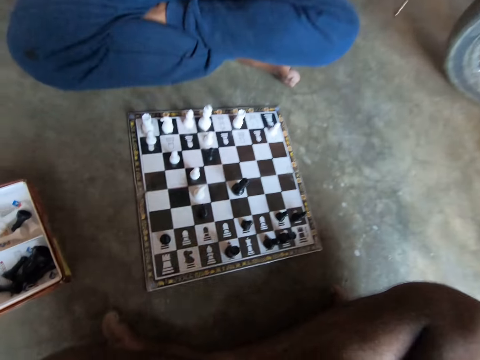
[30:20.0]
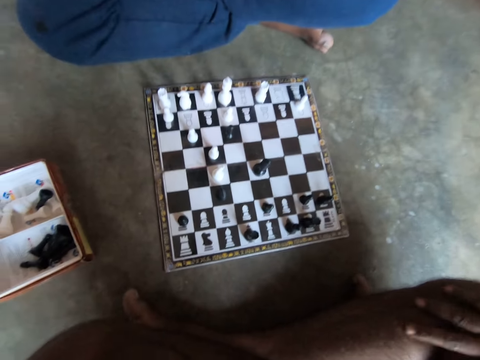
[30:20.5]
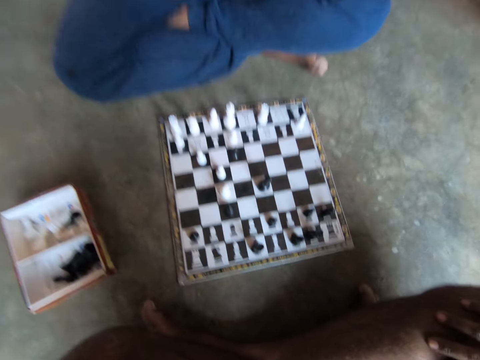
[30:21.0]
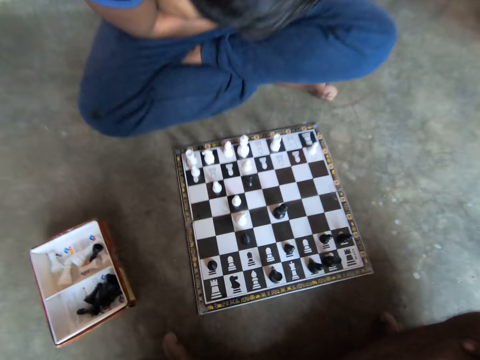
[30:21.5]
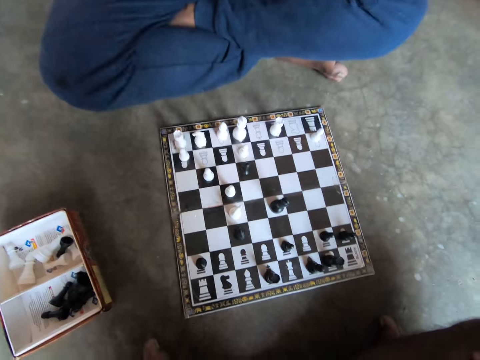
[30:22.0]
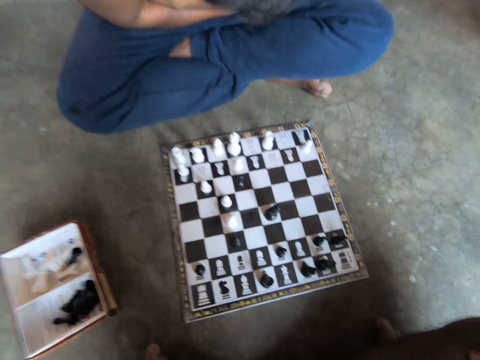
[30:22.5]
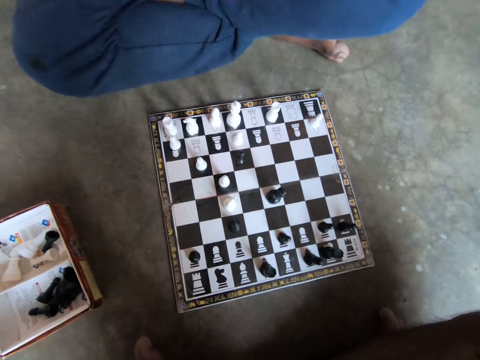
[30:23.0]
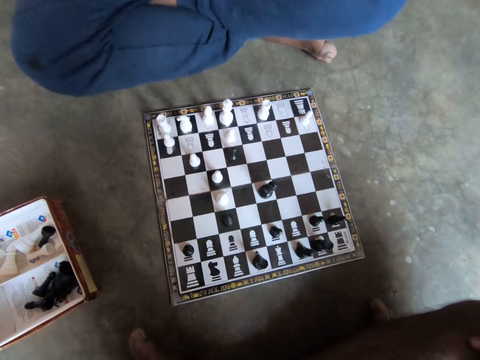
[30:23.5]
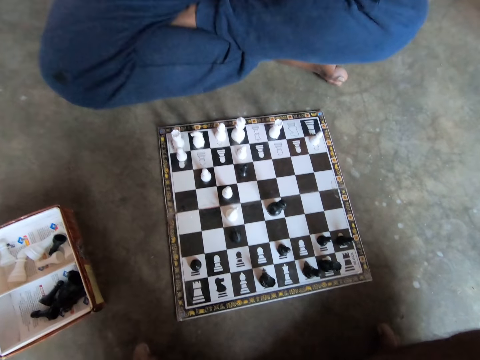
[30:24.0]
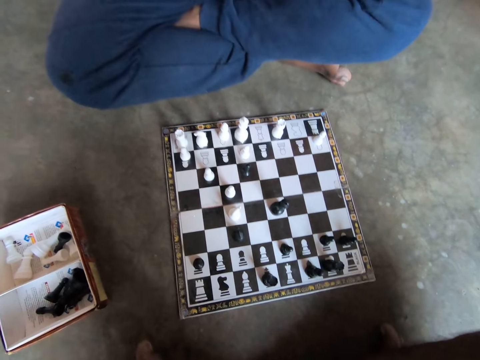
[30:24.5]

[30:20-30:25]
A man stares at the chessboard.

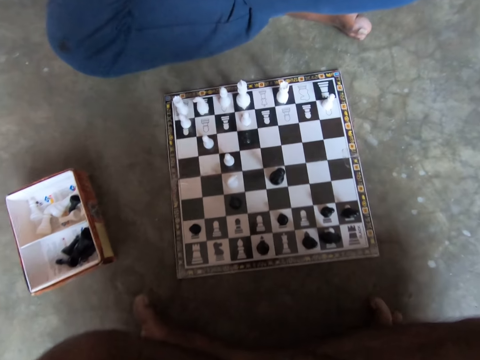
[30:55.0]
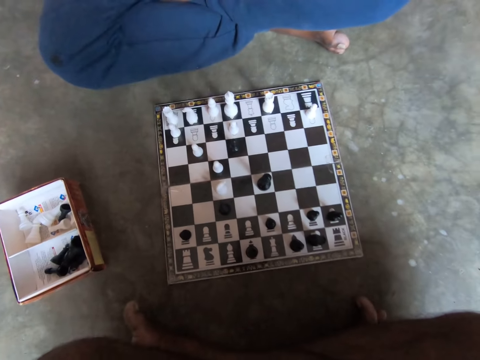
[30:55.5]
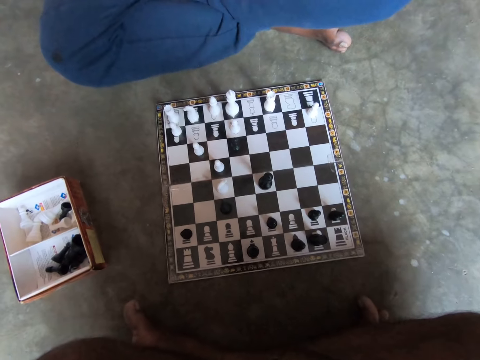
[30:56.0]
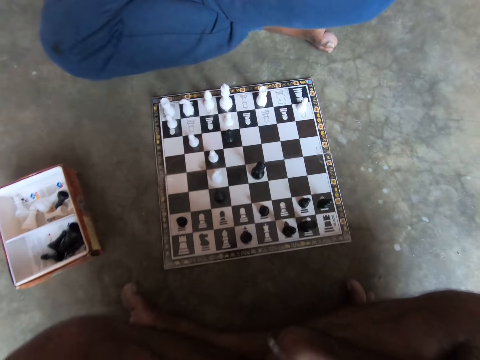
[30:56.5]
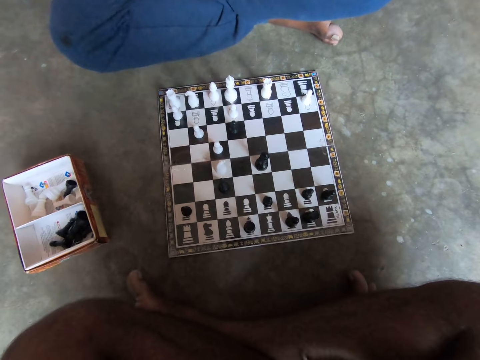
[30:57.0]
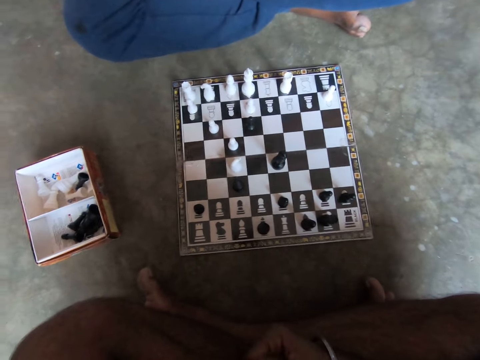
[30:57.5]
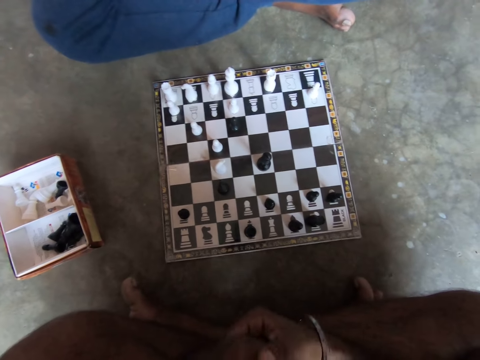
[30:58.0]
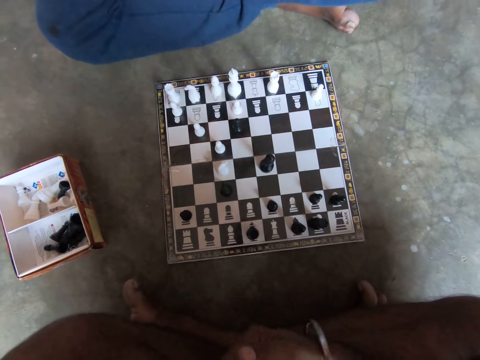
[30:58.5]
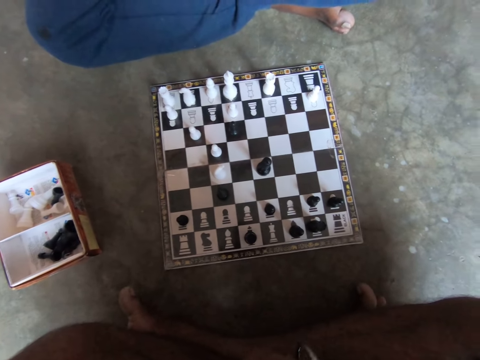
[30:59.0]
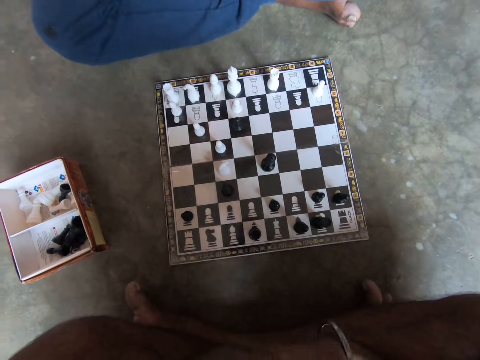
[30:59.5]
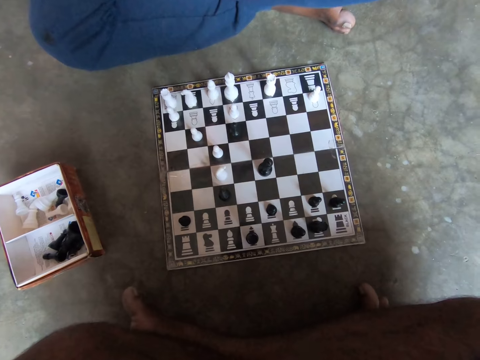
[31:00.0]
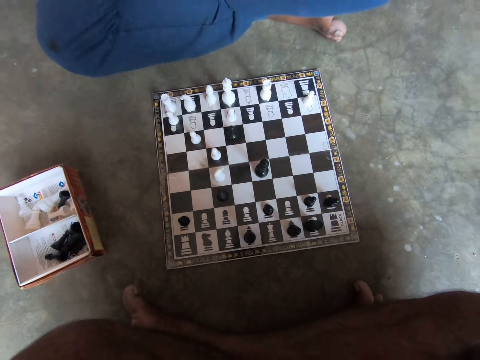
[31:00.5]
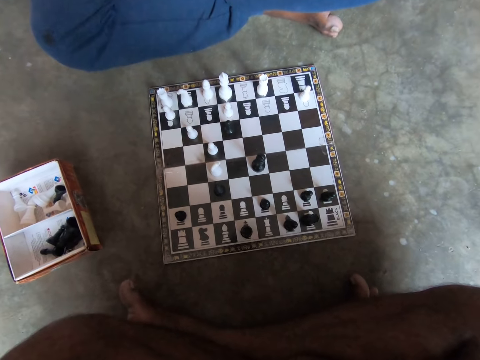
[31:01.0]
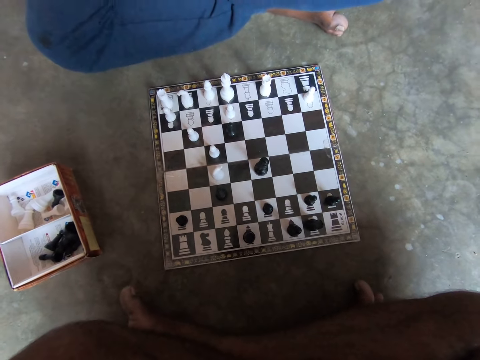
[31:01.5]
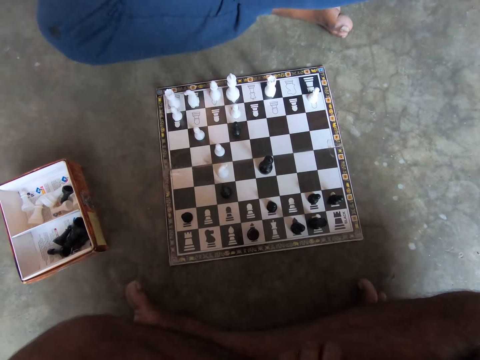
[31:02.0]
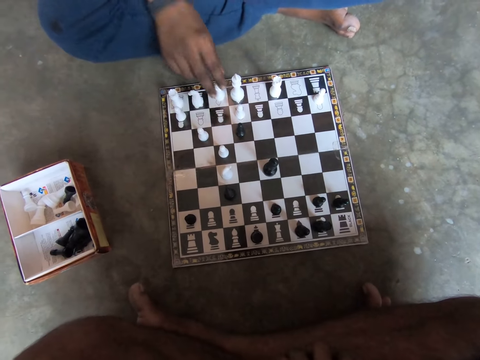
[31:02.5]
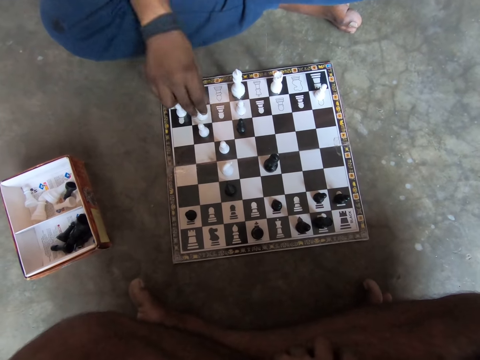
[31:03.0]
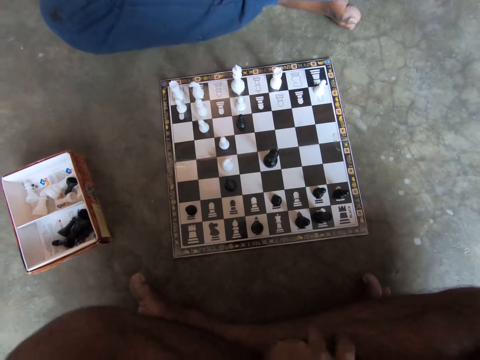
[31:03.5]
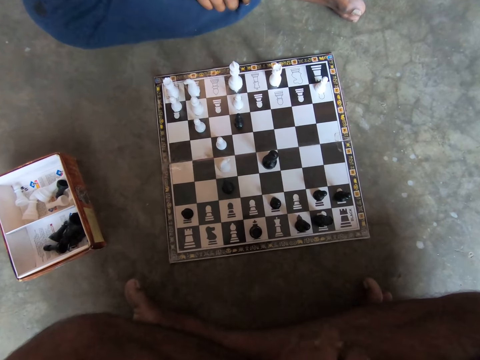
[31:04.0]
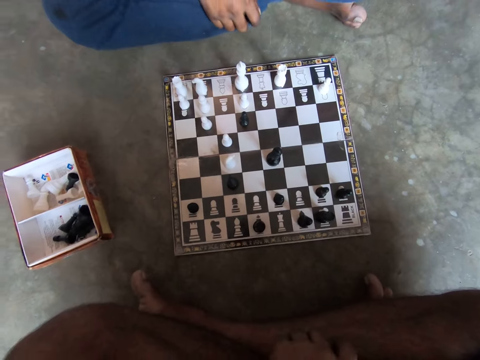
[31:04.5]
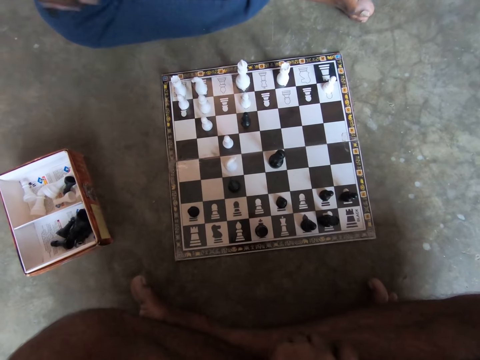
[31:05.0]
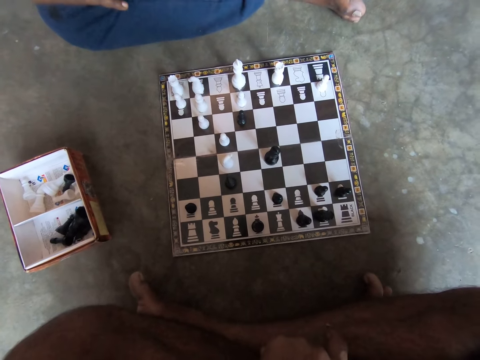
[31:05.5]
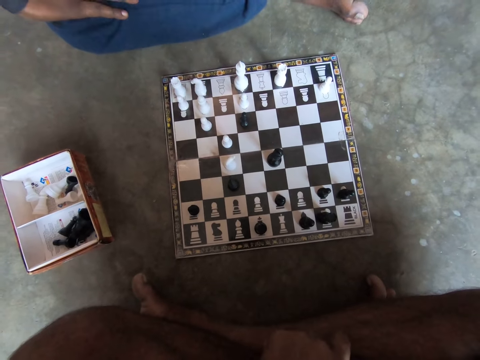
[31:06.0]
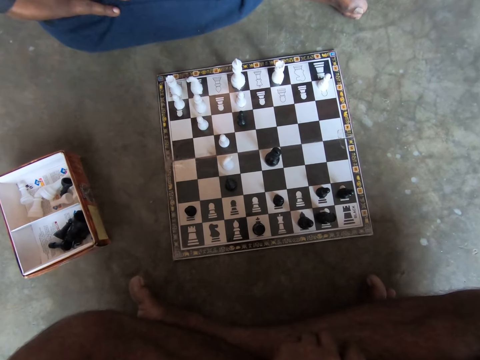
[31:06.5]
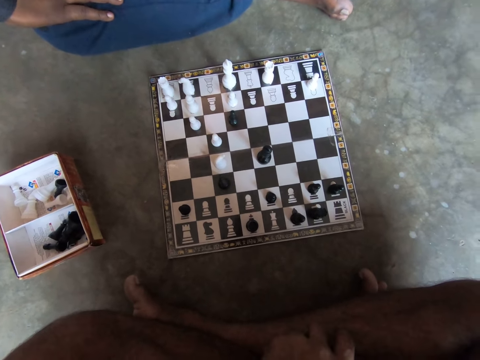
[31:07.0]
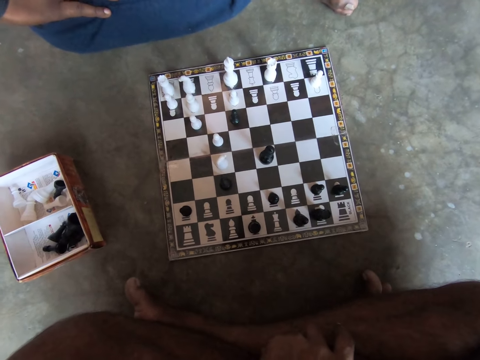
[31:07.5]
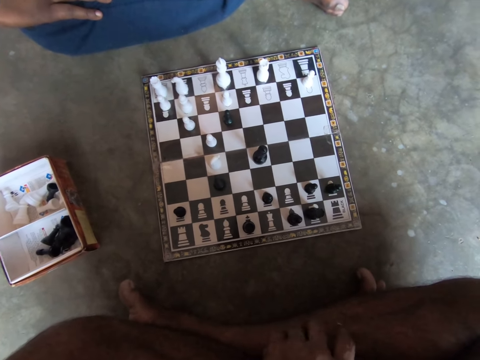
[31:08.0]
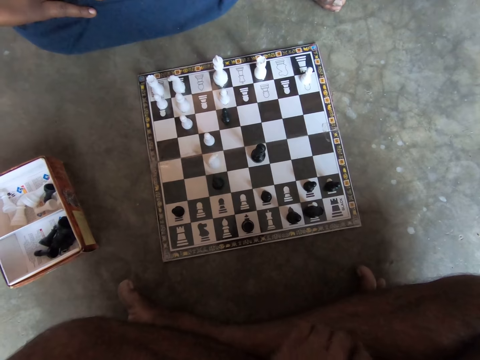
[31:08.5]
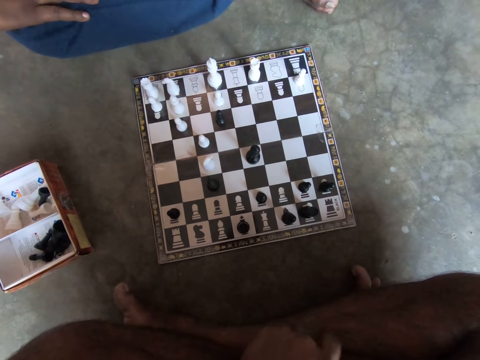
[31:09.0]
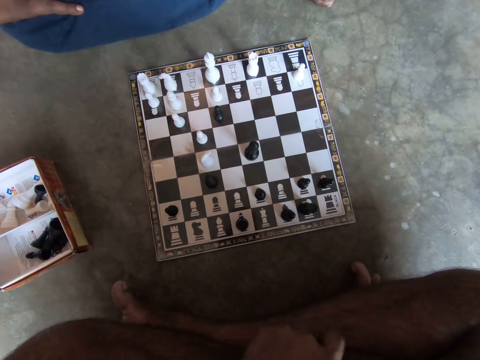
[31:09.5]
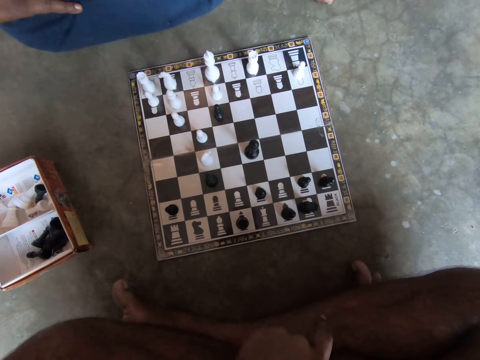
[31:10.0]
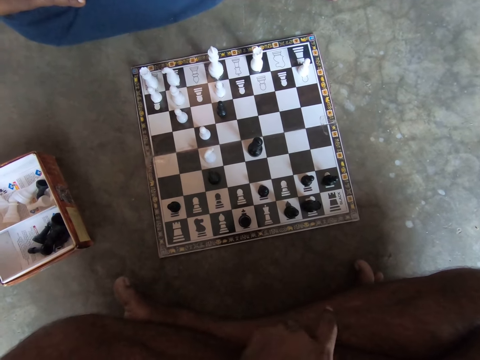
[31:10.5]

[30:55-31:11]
The camera wearer rubs his hand. The man moves another white piece on the chessboard. The man moves his hand. The camera wearer rubs his hand.

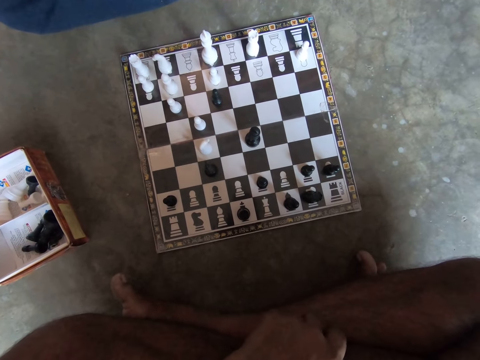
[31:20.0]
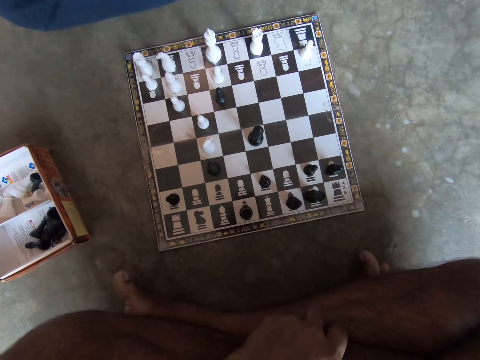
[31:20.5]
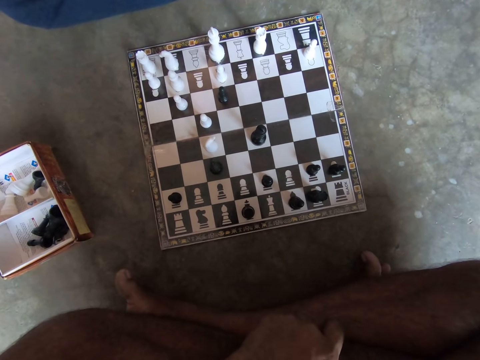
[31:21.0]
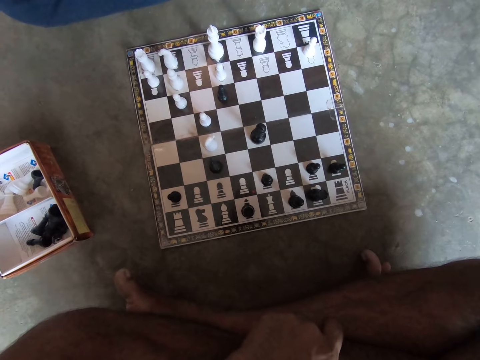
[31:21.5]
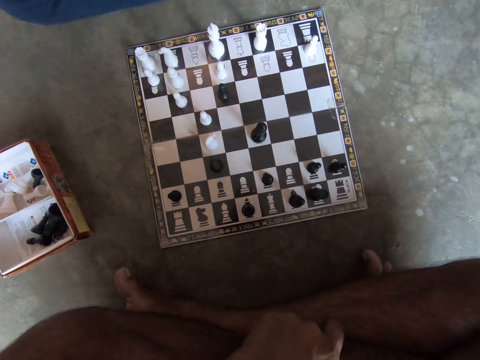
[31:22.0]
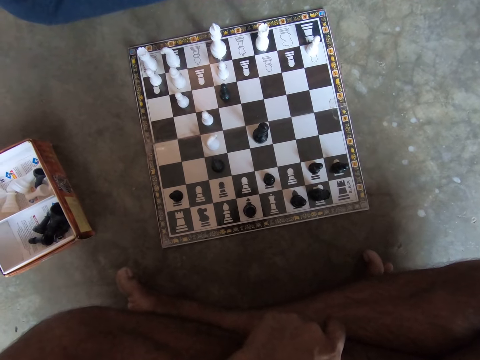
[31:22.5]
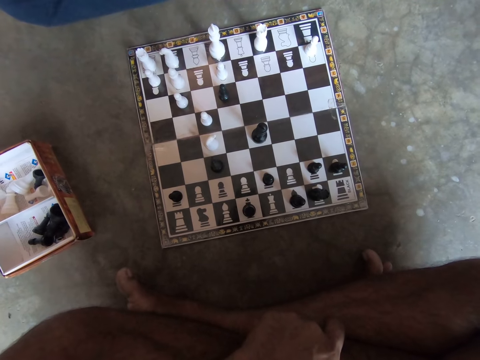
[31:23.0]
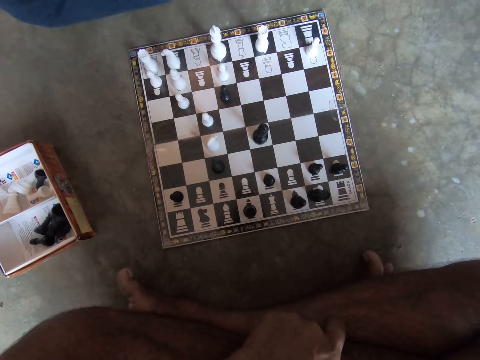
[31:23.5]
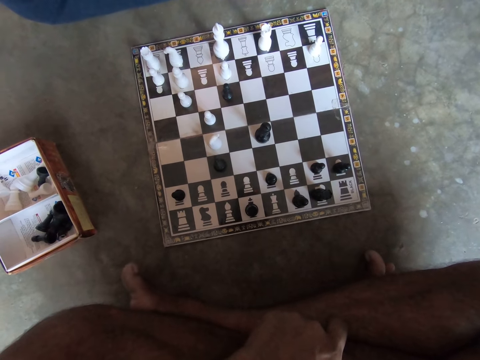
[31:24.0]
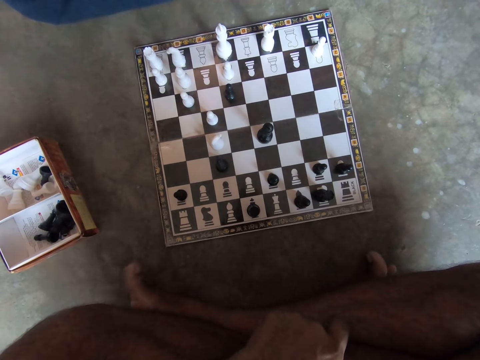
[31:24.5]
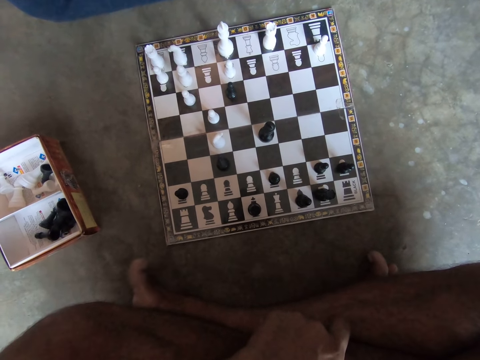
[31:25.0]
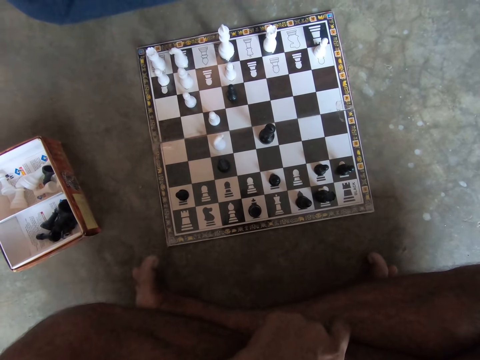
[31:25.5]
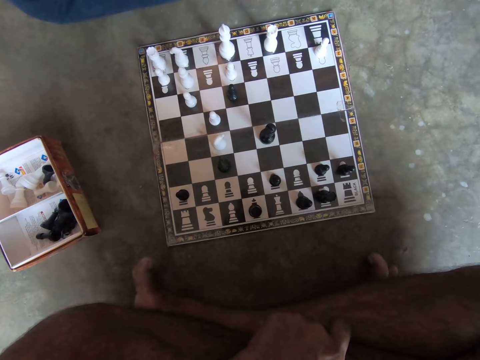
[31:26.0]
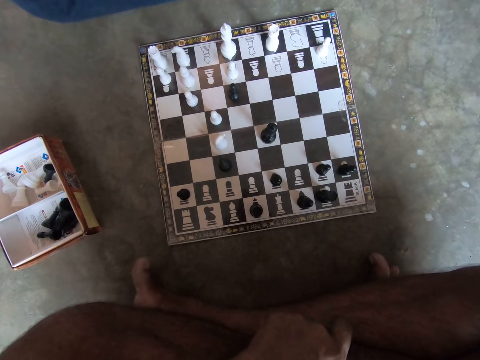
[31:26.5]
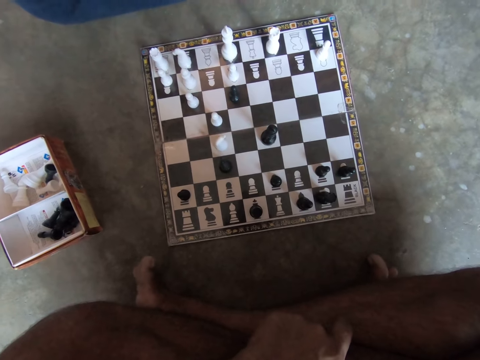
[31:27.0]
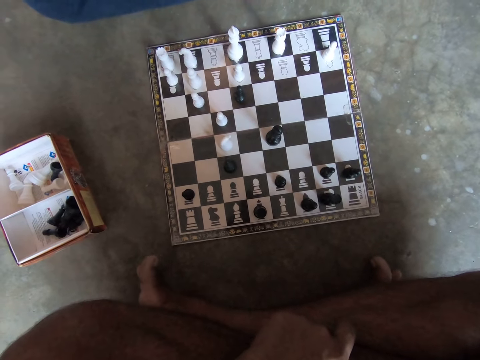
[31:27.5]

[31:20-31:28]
The camera wearer moves his toes.
